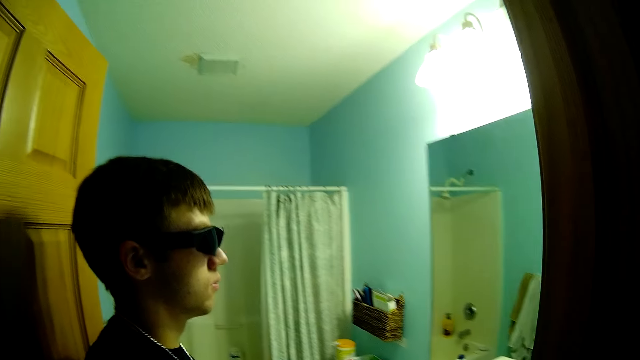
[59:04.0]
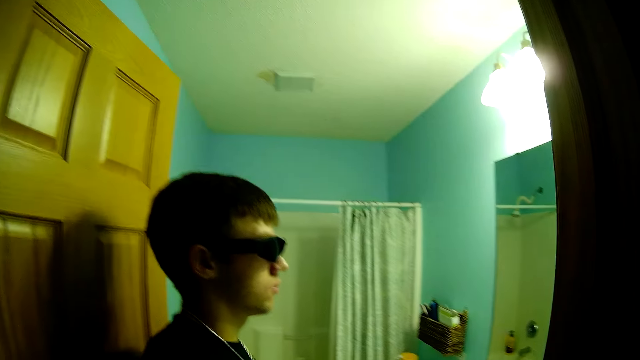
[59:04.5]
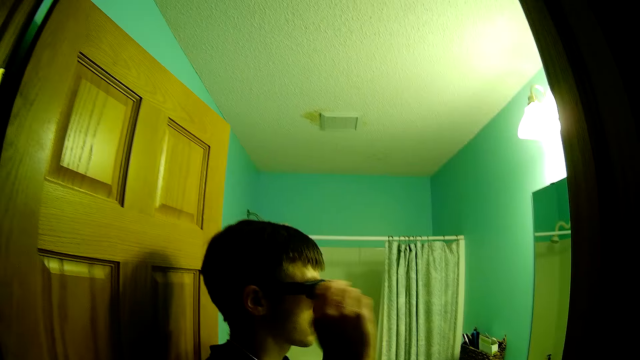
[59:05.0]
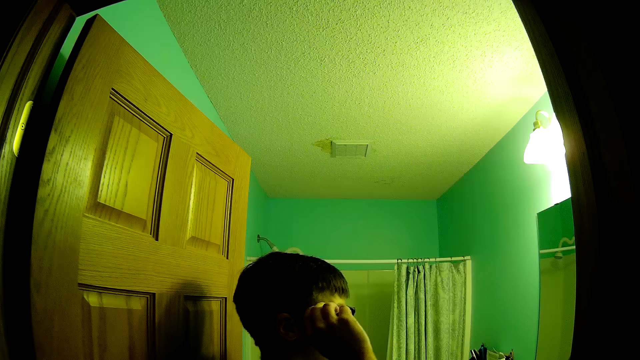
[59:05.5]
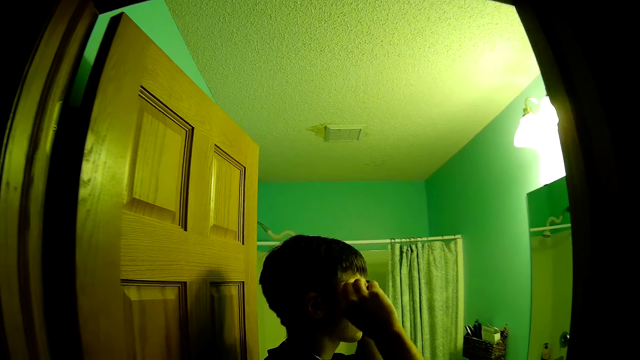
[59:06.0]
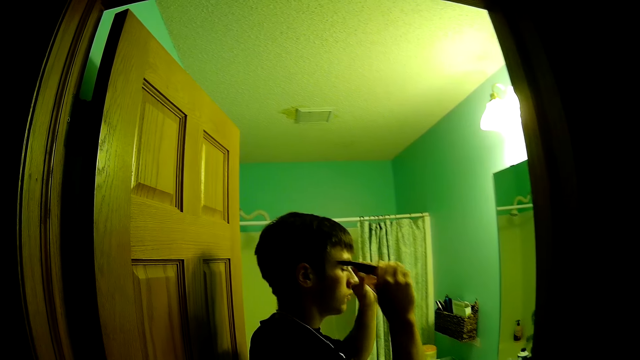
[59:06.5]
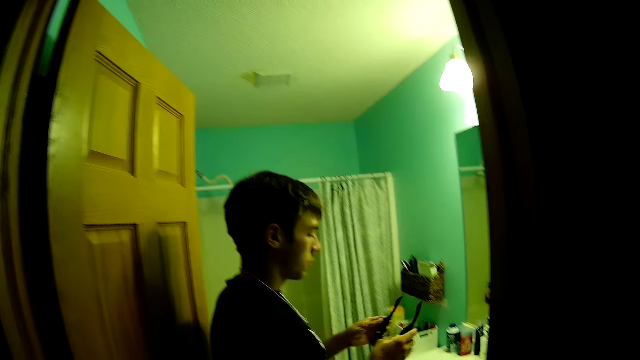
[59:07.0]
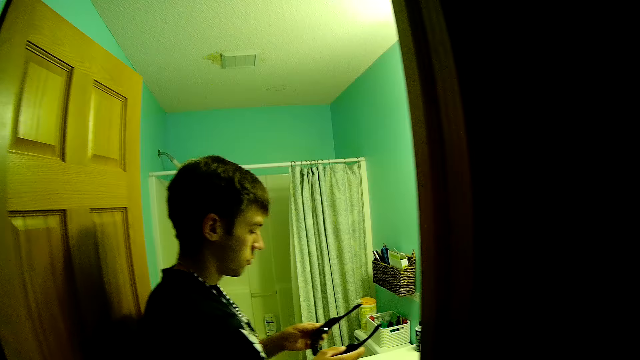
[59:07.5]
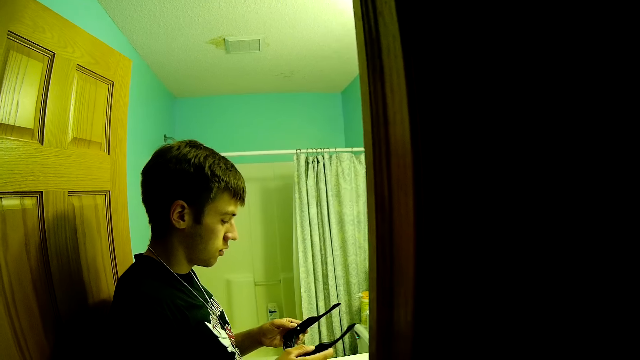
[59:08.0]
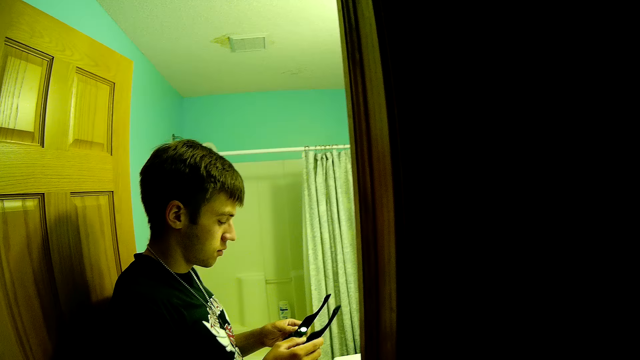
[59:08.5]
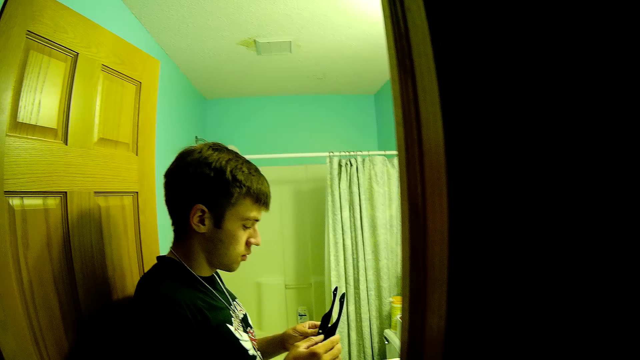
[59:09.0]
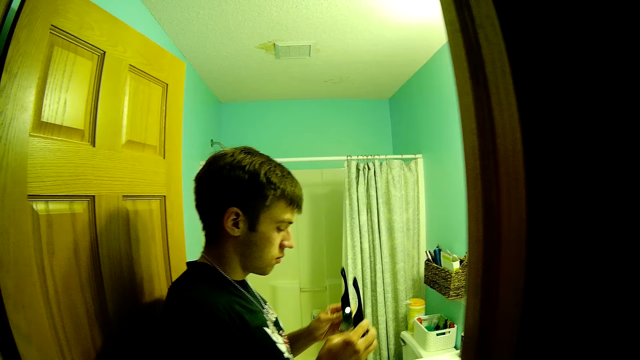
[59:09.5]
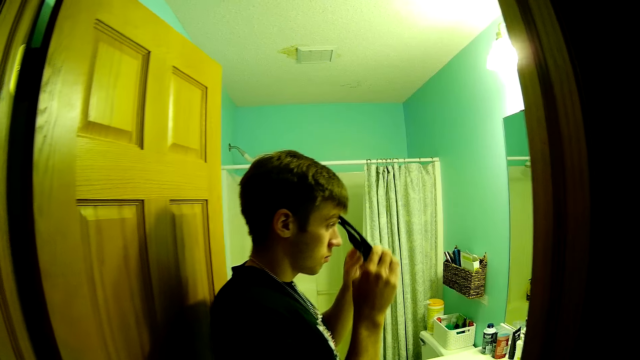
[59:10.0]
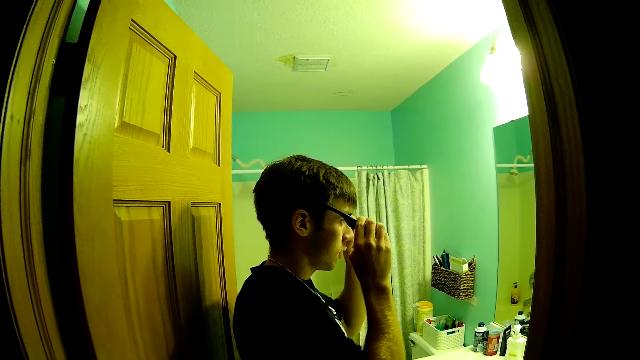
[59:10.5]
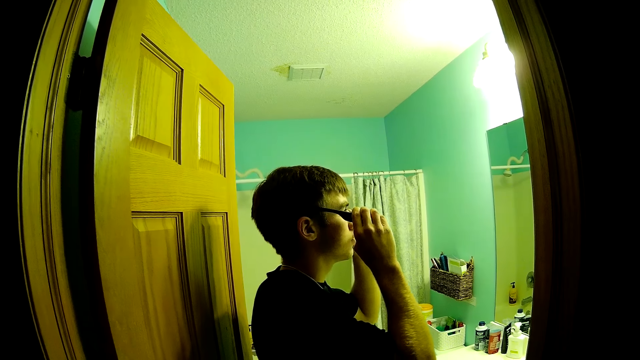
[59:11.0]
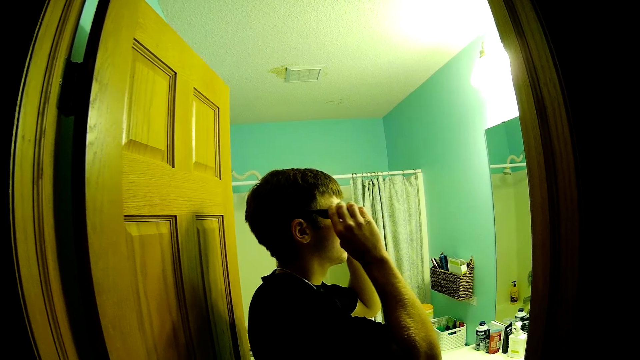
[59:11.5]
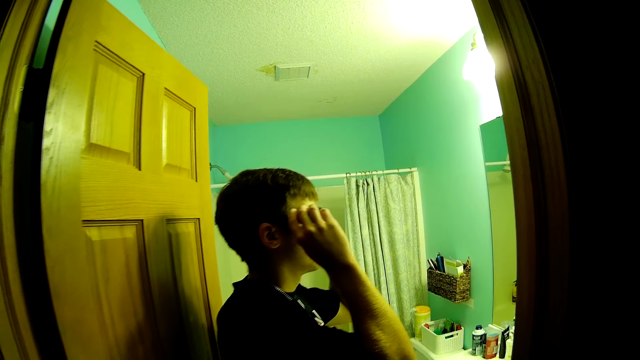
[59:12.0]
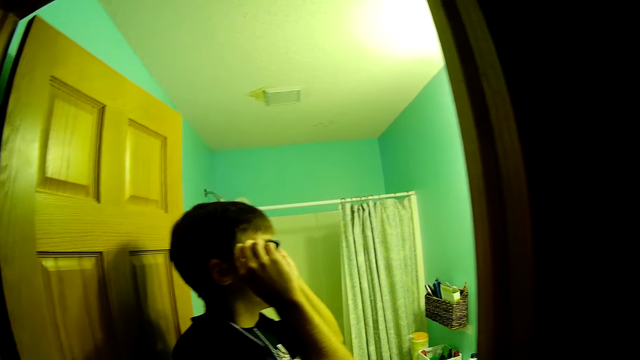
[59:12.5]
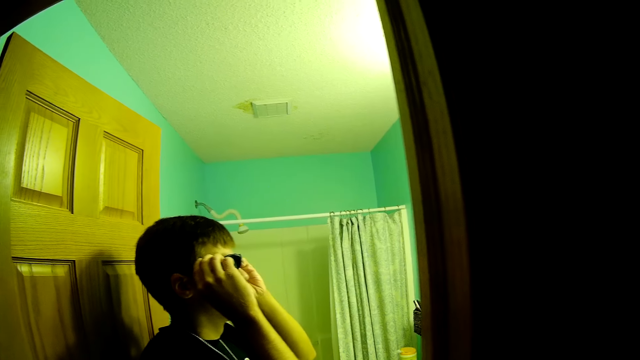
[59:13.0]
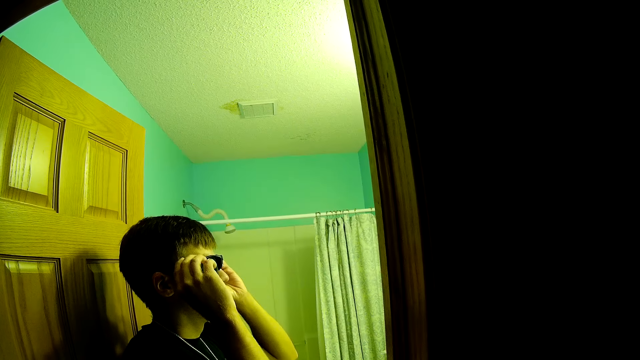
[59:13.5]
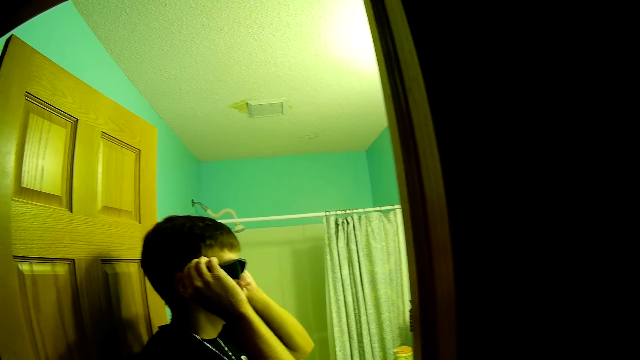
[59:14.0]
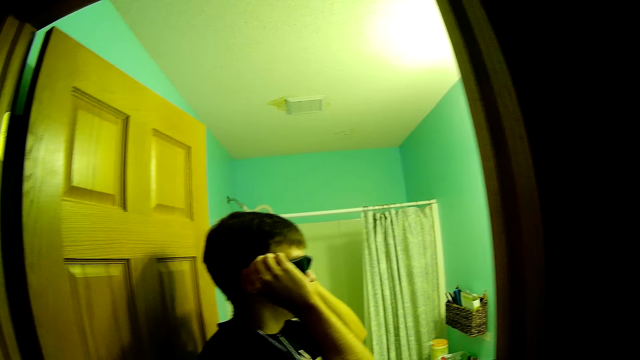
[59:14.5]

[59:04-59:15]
A person takes off the glasses. The person converses with the camera wearer. The person stares at the glasses. The camera wearer looks at the person, converses with the person, and looks at the person. The person puts on the glasses.

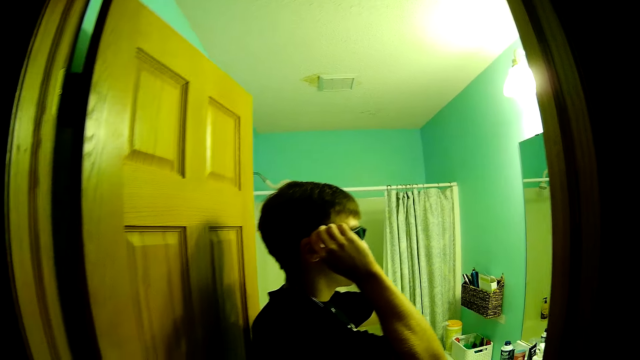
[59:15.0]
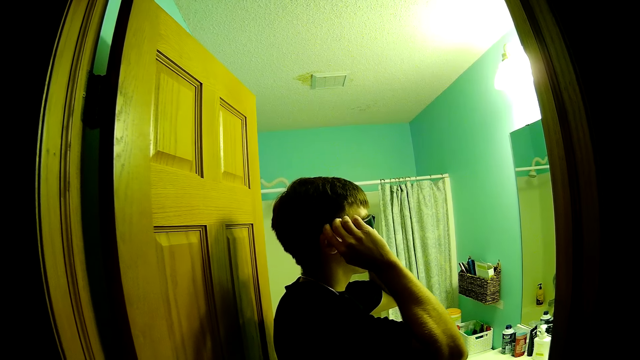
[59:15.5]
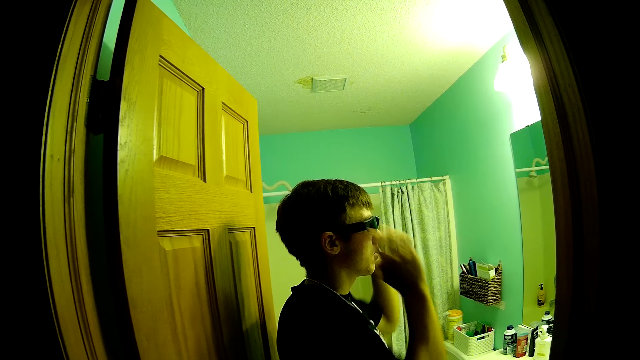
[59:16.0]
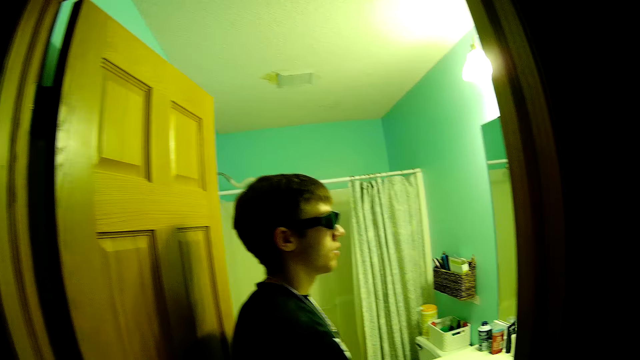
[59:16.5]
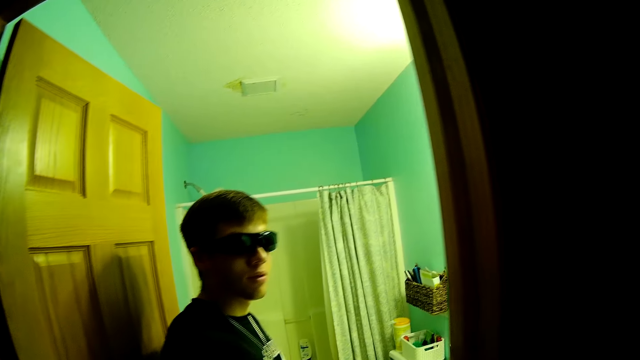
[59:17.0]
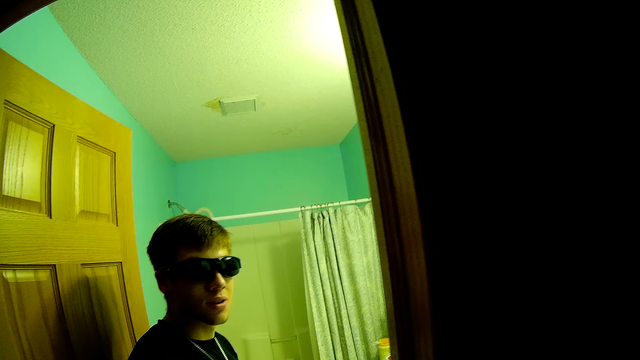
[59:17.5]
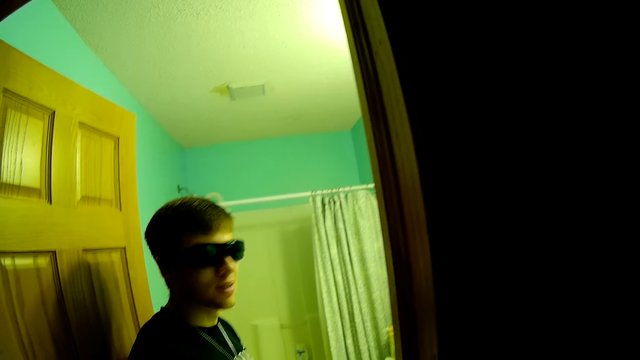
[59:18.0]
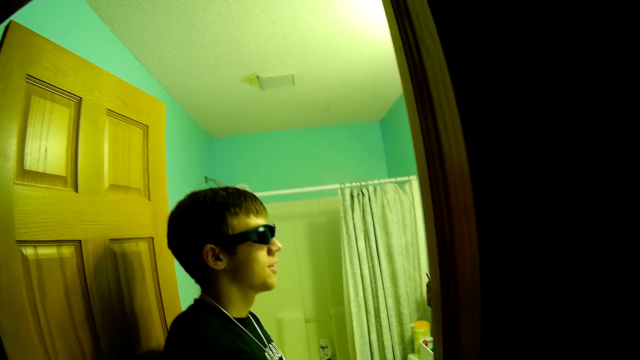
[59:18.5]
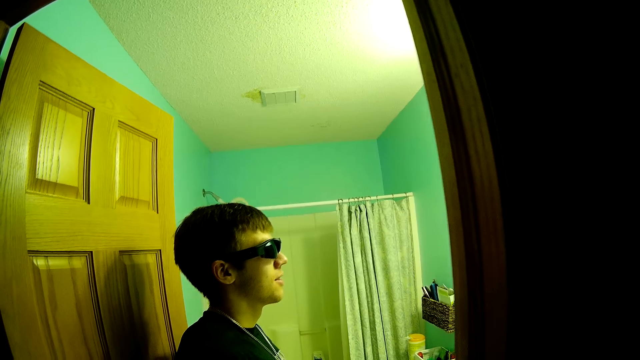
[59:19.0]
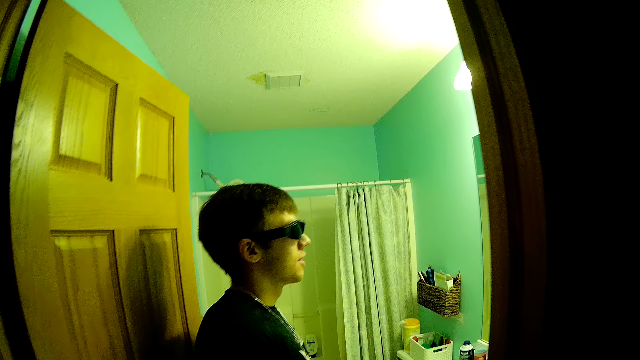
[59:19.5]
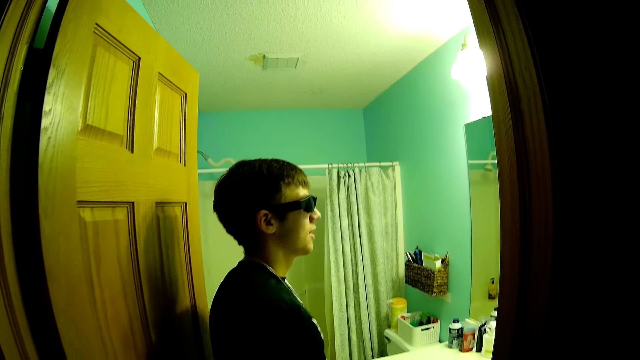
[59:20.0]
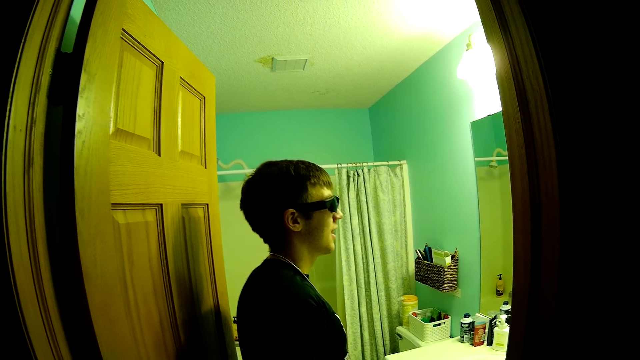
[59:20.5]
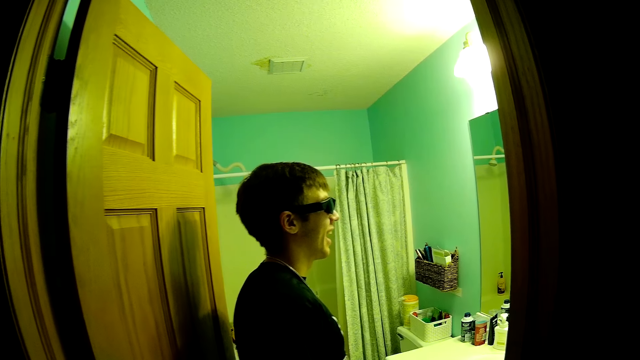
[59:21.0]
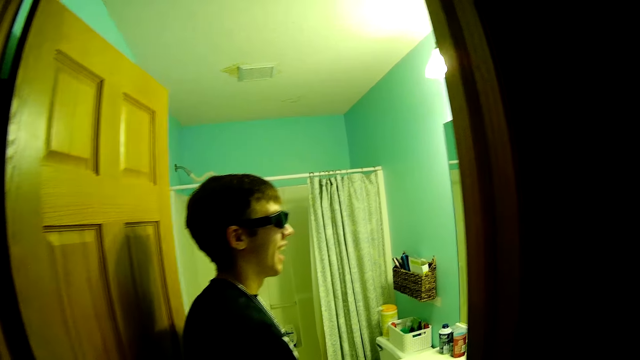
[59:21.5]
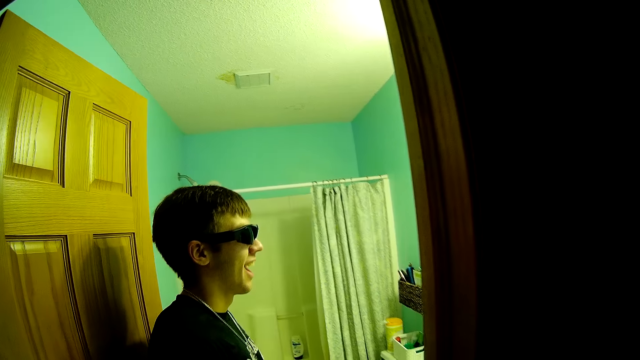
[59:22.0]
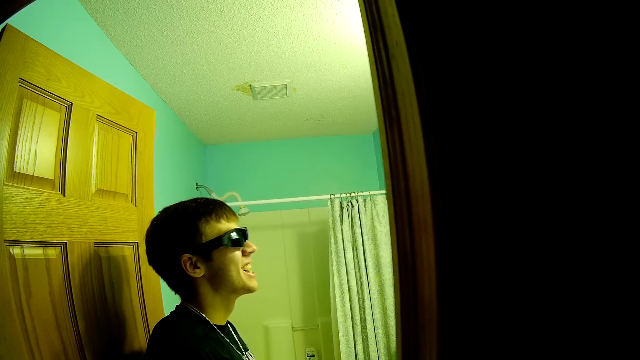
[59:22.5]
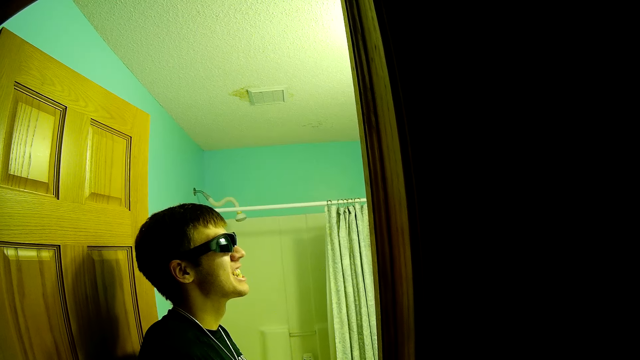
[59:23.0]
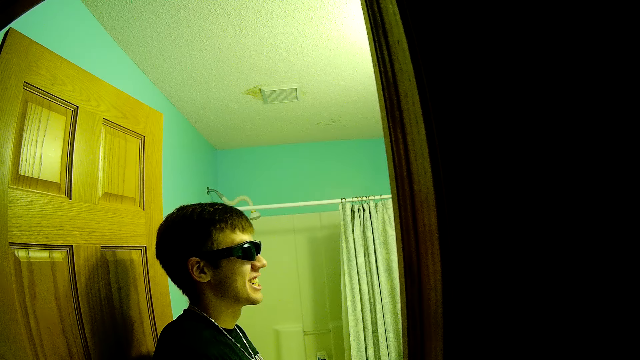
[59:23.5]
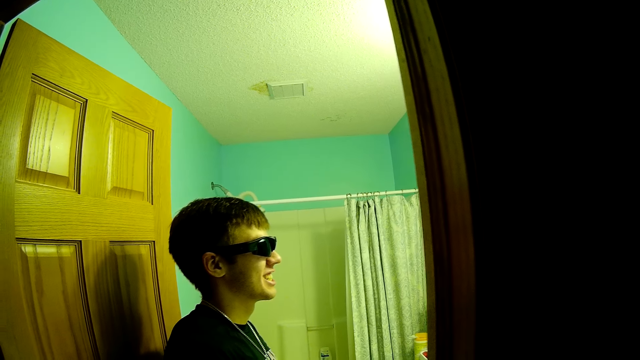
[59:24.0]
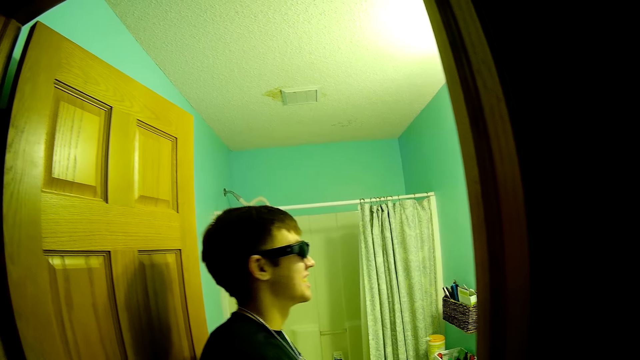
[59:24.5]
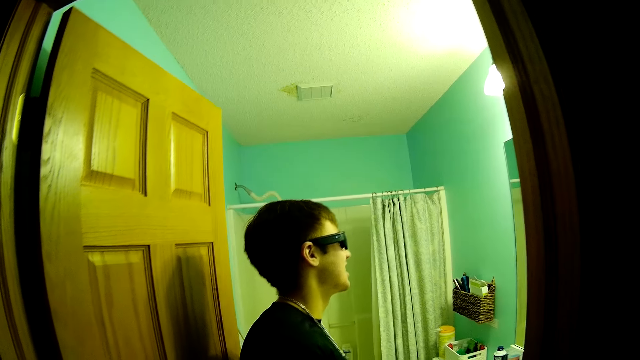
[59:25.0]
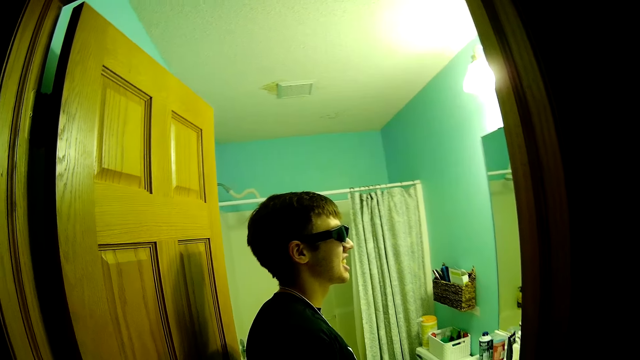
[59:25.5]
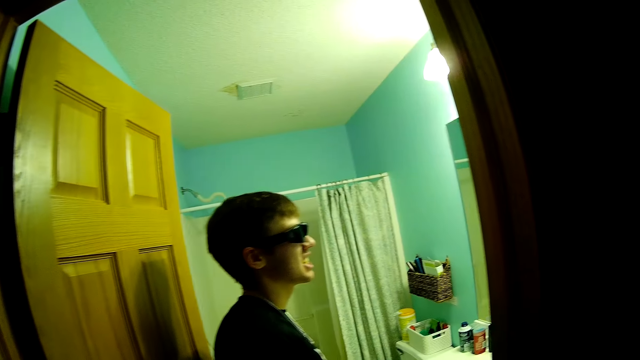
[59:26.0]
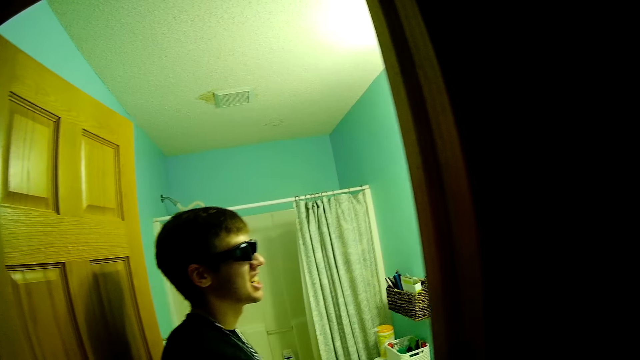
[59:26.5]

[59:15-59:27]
A person converses with the camera wearer. The camera wearer interacts with the person. They look at the person, converse with the person, and look at the person.
